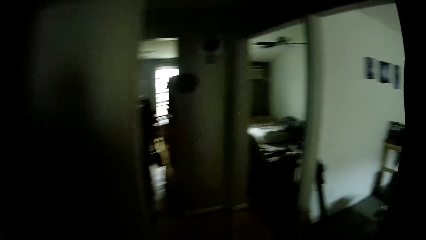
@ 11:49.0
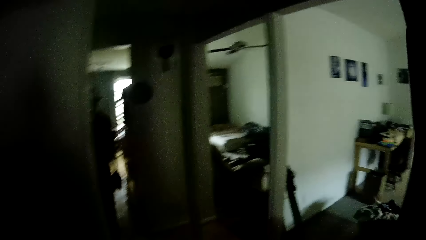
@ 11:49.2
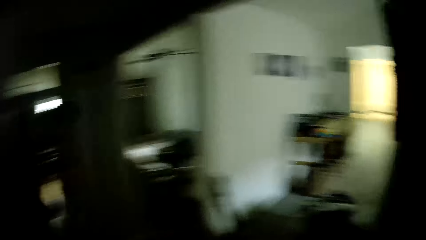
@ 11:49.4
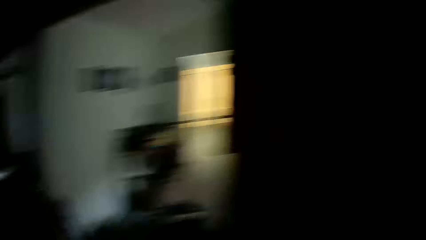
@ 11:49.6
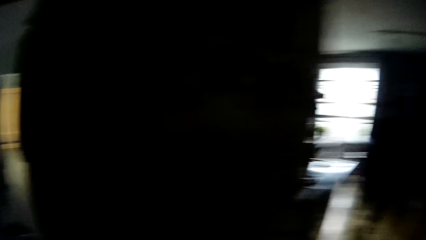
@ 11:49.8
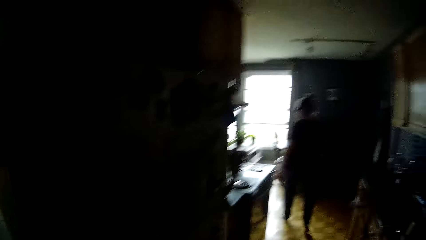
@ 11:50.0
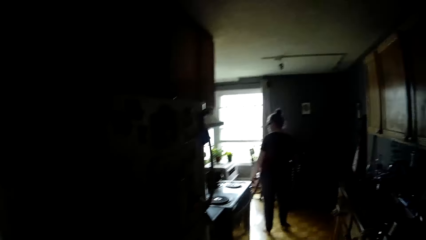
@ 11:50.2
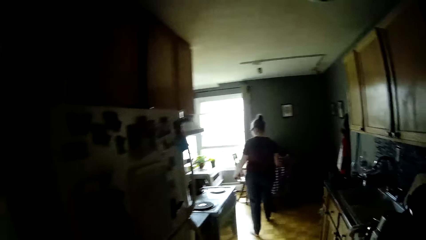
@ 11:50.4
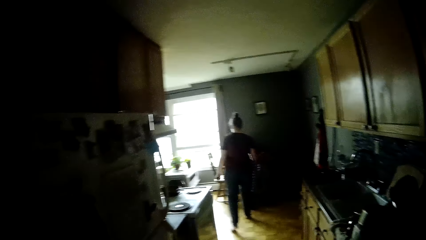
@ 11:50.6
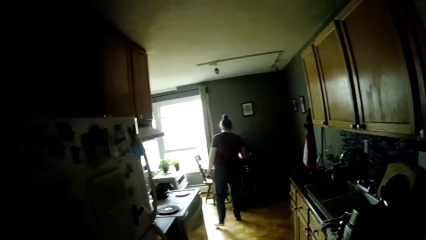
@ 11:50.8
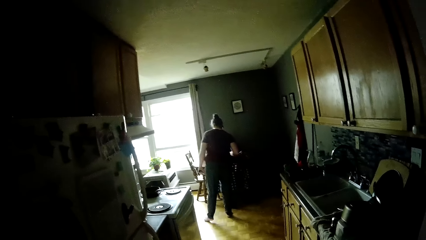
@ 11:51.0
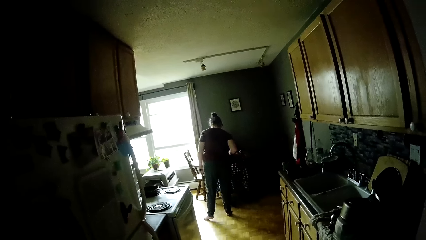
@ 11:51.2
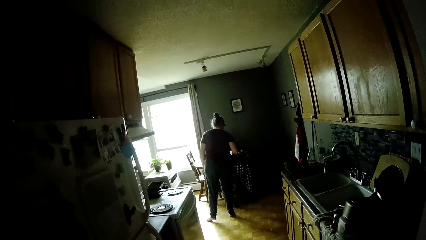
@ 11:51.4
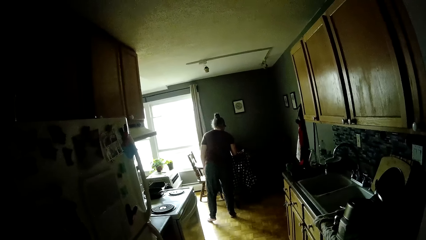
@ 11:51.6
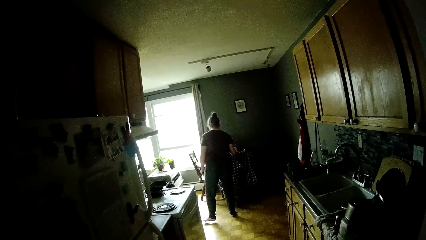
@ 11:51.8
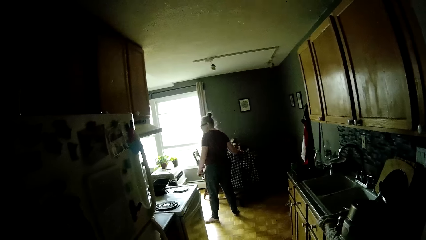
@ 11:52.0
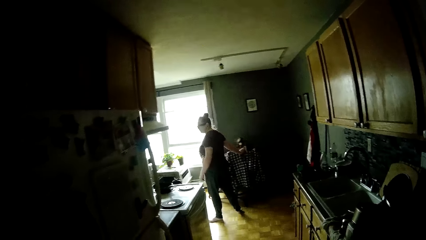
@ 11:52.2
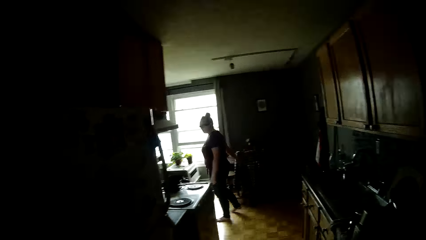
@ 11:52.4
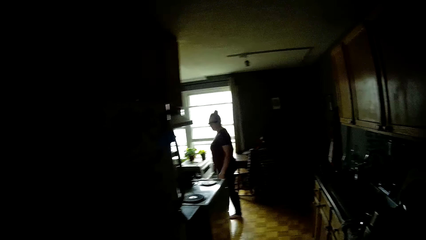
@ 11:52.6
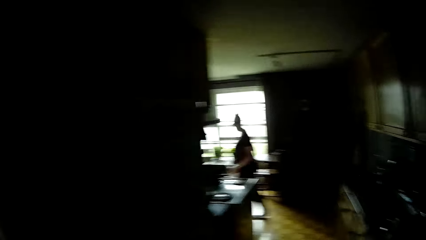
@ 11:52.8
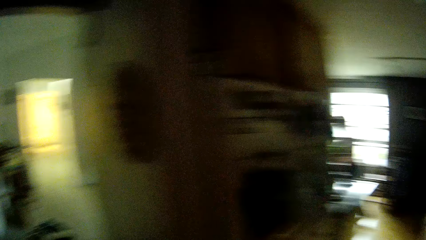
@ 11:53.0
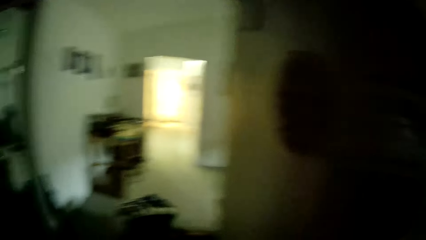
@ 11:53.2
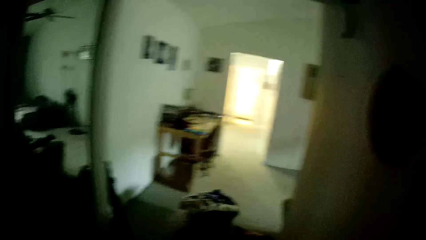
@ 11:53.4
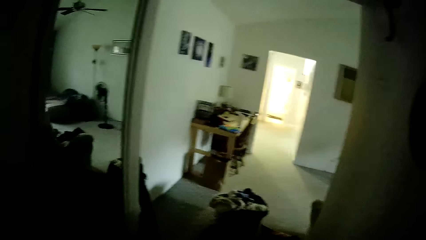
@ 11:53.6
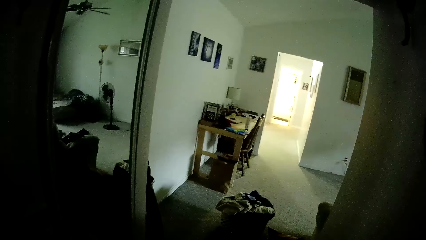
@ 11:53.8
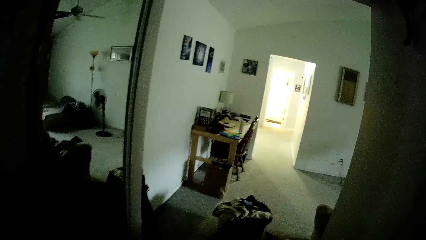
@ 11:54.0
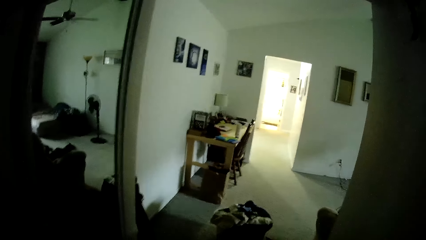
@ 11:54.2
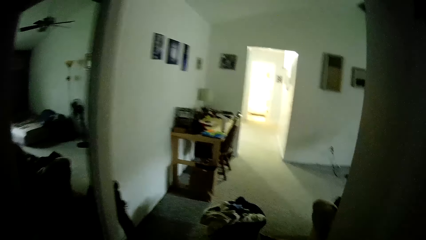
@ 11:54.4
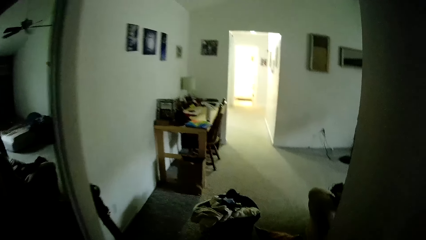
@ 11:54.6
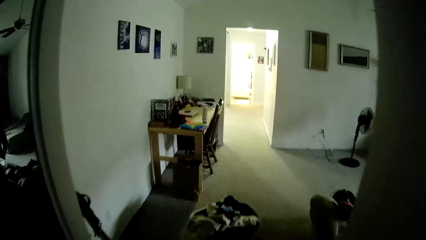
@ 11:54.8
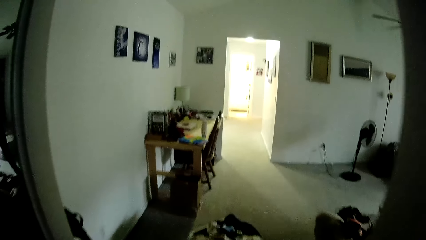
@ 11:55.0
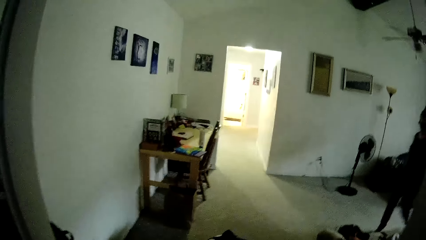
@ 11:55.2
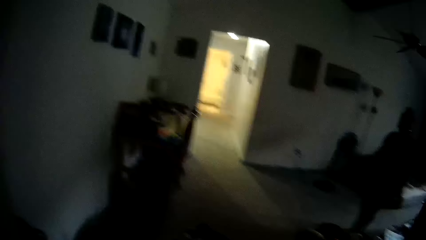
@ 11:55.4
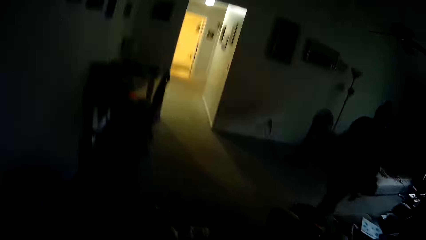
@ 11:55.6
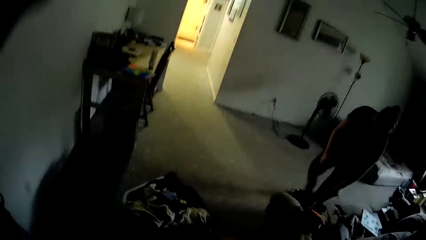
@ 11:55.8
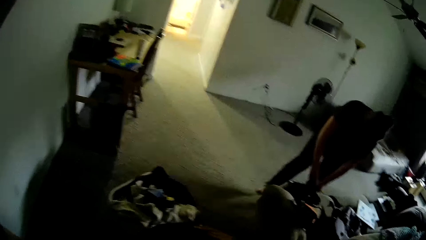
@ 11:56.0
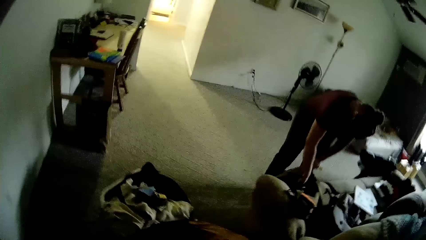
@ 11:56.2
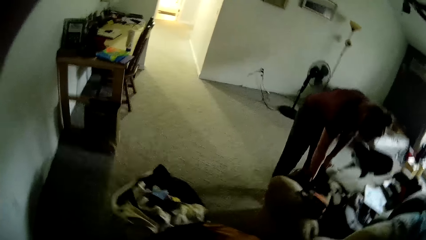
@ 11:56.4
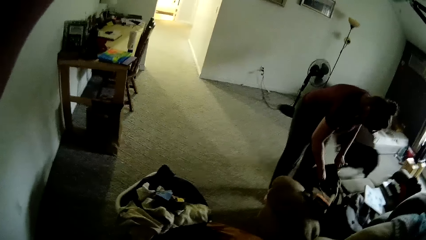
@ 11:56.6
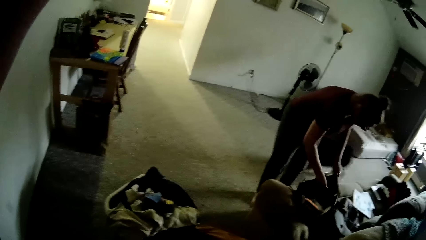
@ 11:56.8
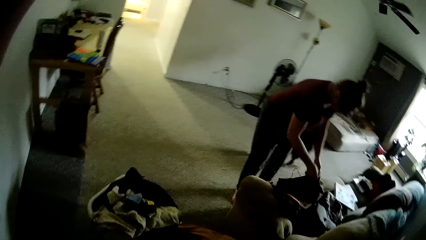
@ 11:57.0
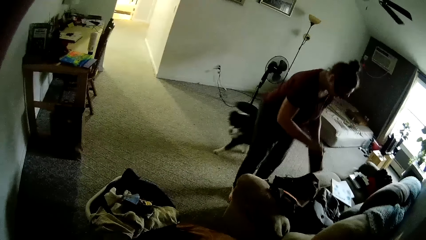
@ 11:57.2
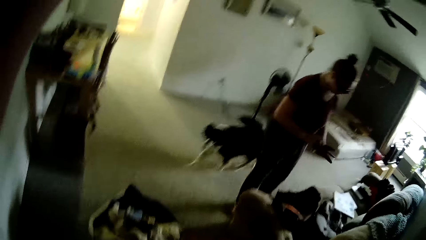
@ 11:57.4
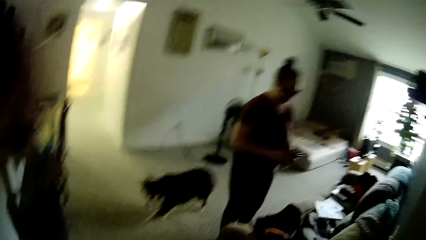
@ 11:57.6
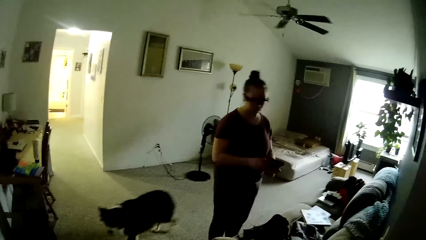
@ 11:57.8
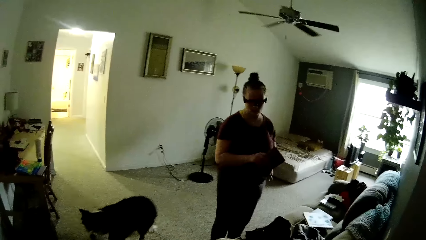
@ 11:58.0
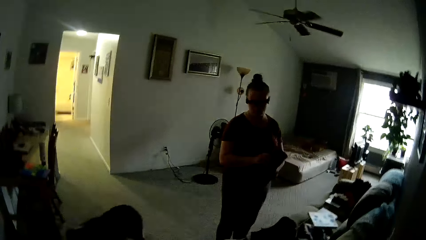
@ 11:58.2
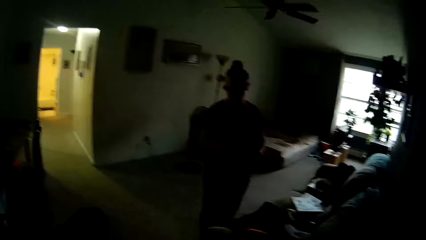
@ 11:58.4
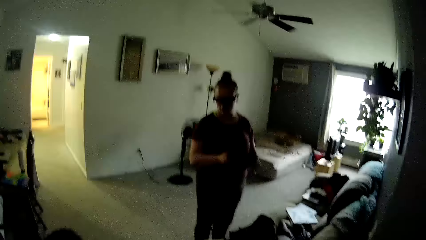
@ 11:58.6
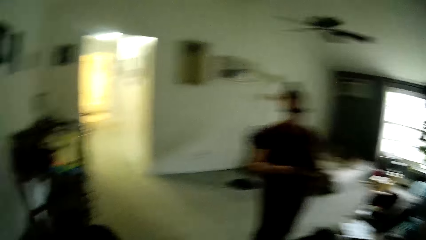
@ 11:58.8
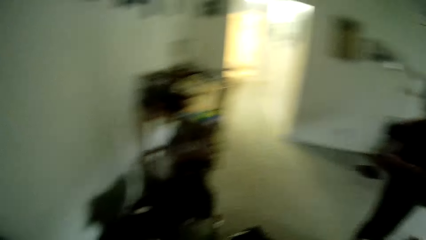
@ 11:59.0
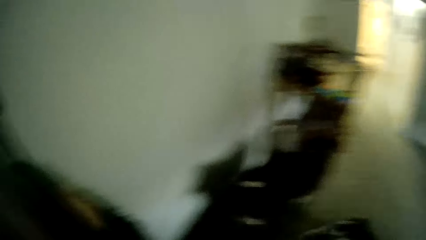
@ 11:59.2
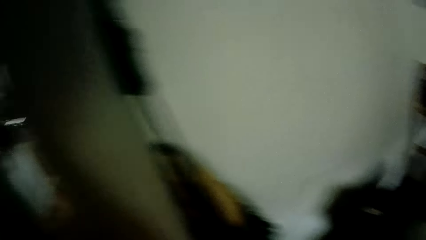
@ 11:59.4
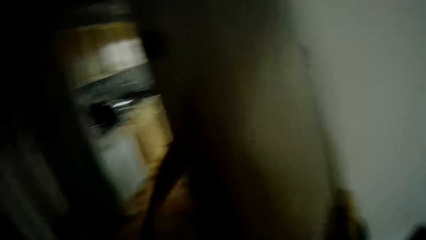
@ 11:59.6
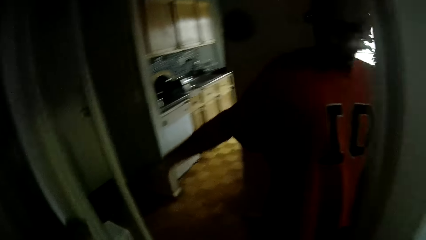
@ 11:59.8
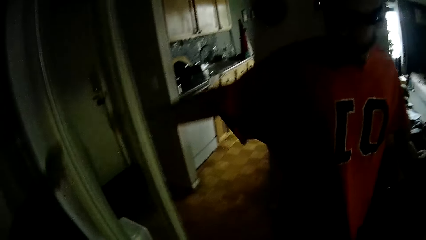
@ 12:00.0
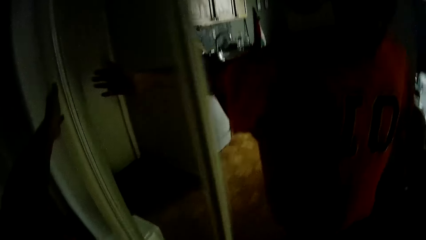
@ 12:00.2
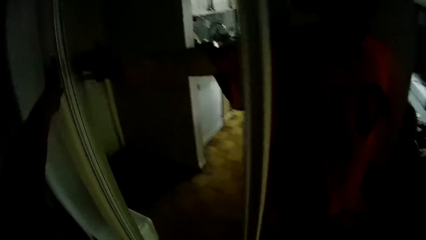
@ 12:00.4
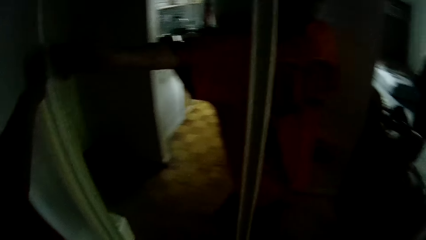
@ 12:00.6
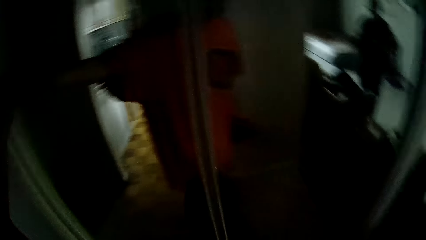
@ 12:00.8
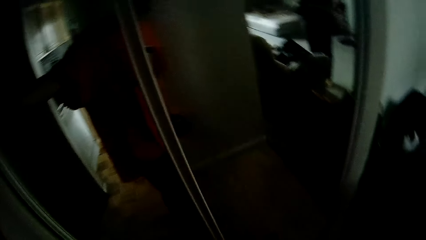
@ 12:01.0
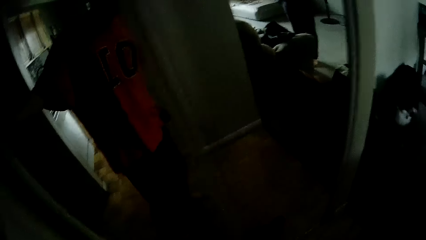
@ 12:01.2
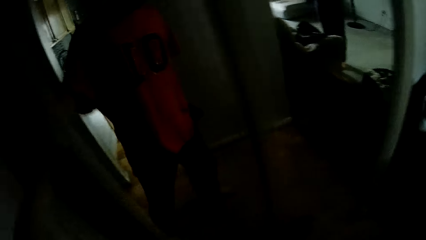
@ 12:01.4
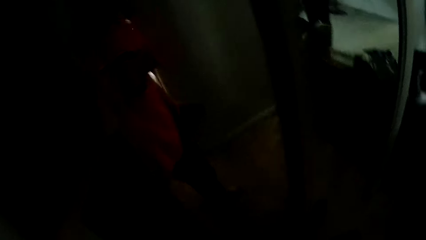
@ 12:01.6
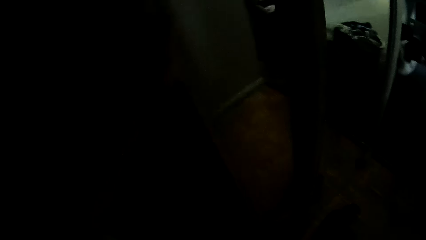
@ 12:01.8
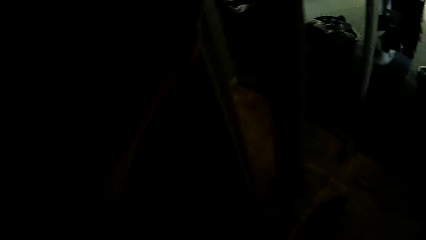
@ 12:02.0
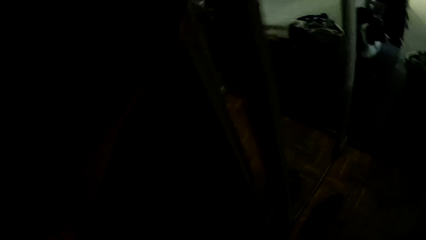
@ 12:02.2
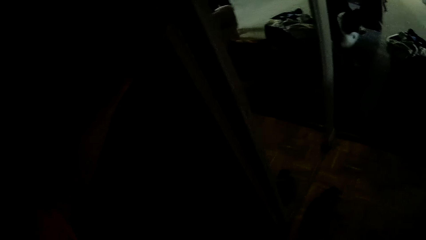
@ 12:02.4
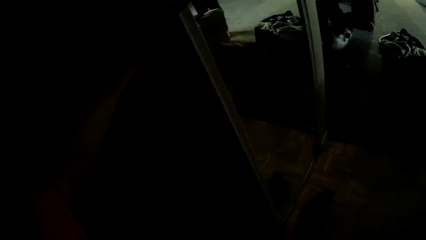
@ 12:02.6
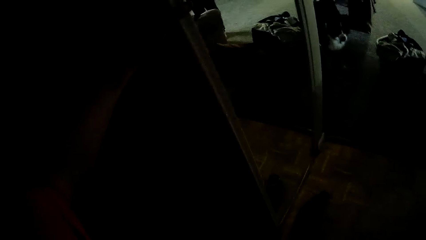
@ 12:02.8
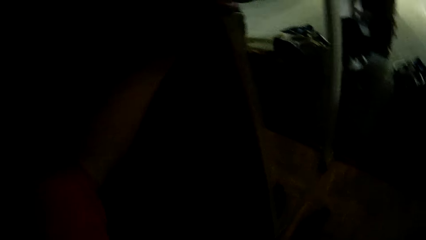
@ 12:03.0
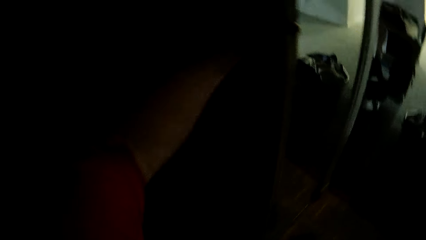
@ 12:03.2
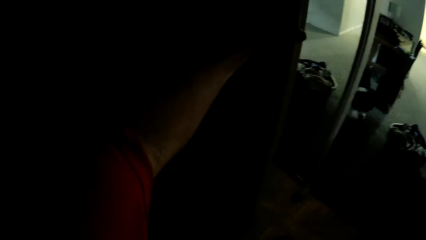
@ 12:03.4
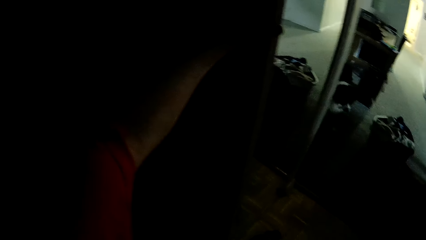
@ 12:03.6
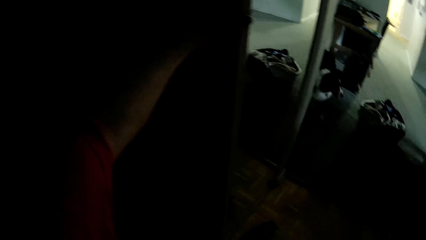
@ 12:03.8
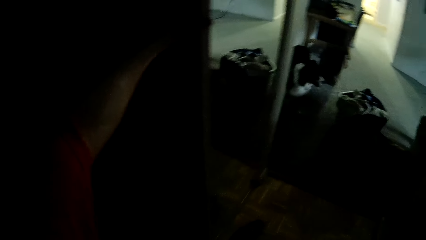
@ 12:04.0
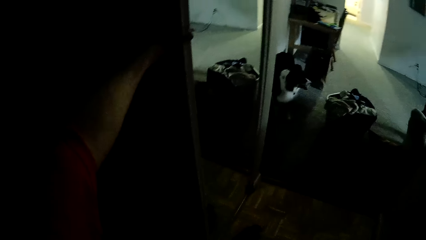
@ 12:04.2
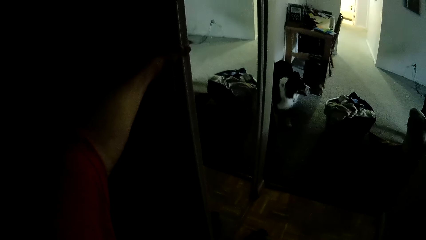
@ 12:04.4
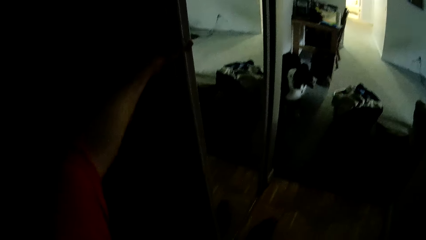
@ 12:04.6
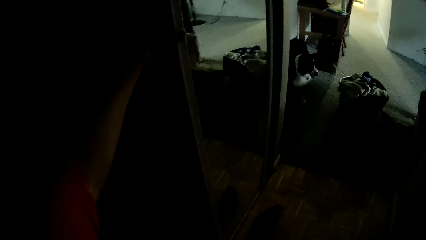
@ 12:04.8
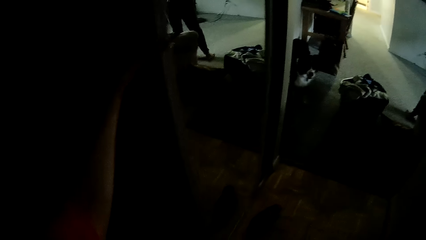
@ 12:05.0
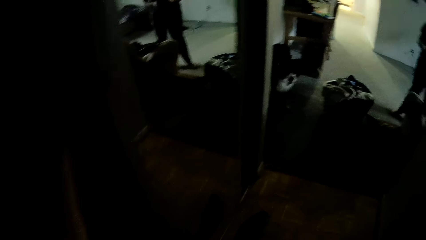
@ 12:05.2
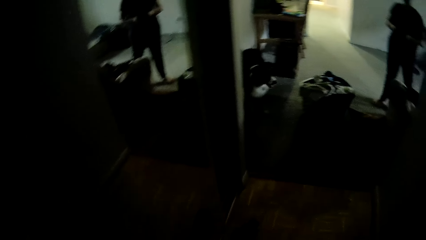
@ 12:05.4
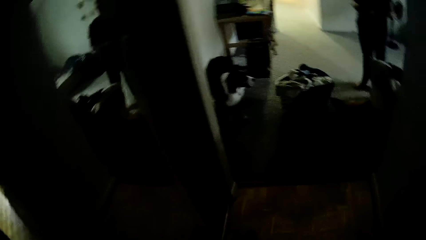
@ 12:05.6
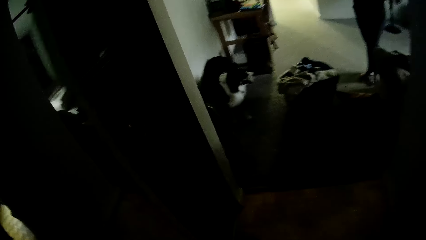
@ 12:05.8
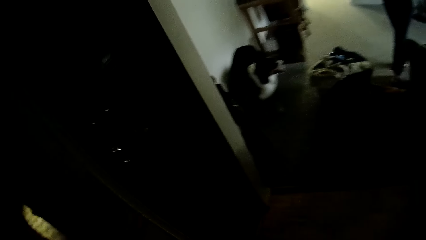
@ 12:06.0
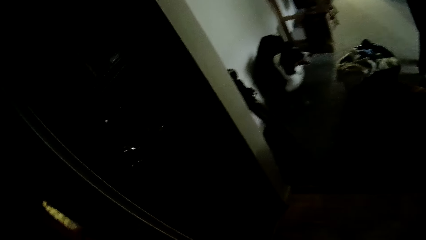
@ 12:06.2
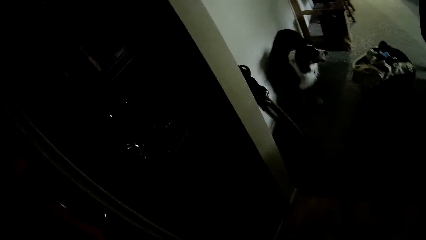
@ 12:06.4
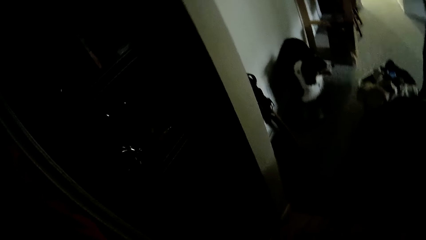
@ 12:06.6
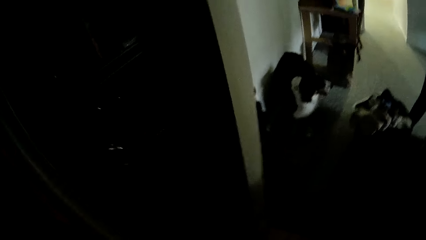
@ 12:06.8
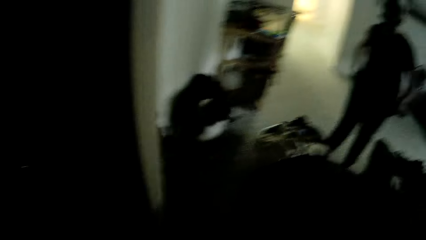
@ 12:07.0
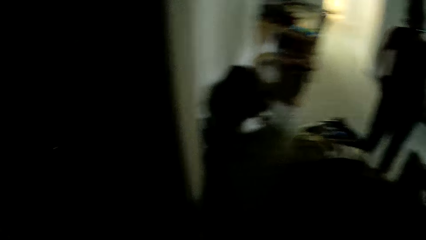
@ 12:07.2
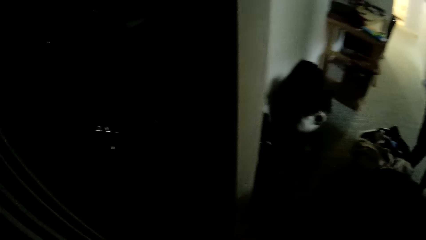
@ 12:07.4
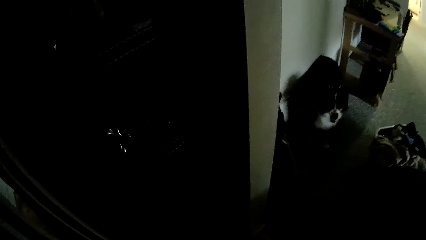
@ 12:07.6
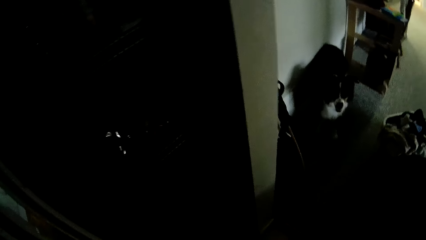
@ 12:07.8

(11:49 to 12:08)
The camera wearer walks. A woman pulls a chair with her right hand. The camera wearer walks into the bedroom from the kitchen. The woman holds the bag on the chair in both hands. She takes out a purse from the bag on the chair with her right hand. She opens the purse. The camera wearer walks. He closes the door. He opens a wardrobe with his left hand. He closes the wardrobe with his left hand. He talks to the woman.
